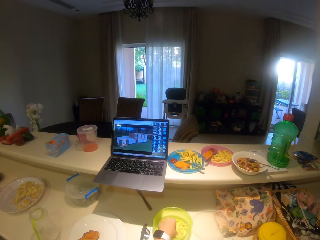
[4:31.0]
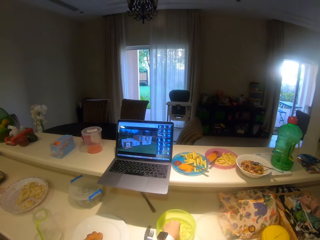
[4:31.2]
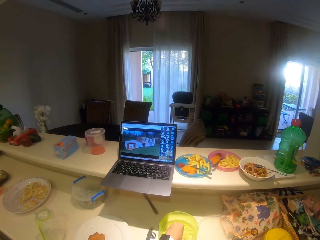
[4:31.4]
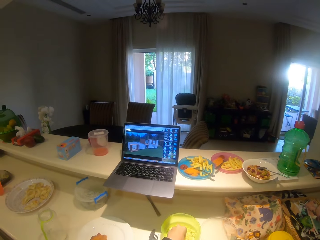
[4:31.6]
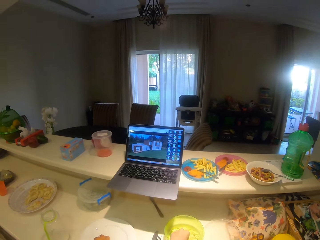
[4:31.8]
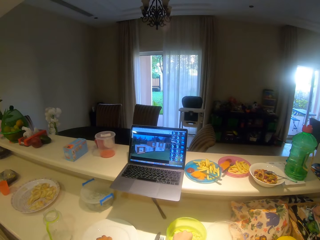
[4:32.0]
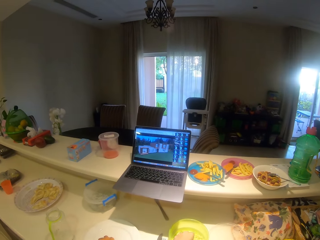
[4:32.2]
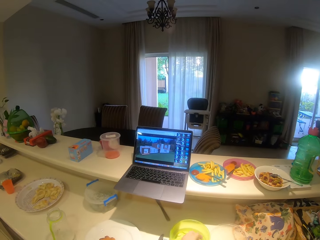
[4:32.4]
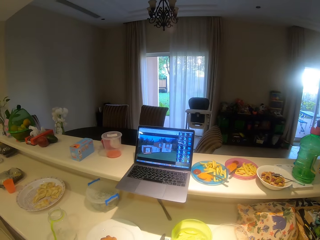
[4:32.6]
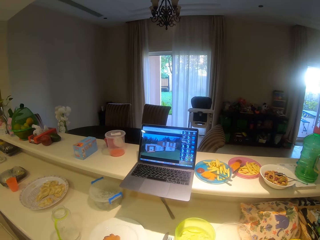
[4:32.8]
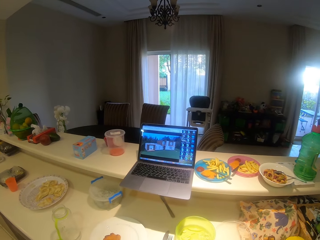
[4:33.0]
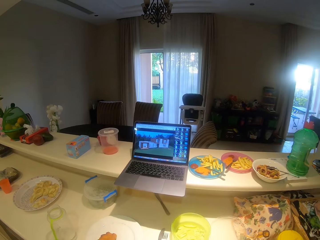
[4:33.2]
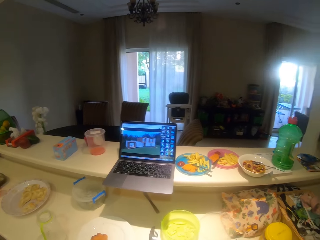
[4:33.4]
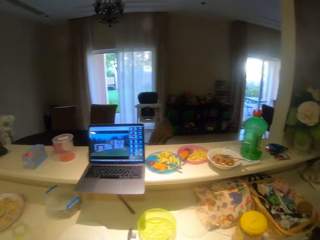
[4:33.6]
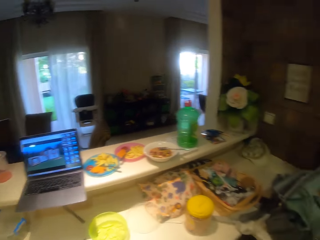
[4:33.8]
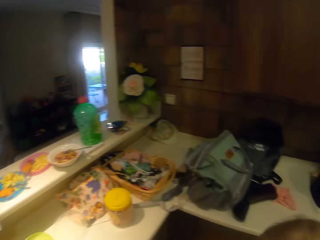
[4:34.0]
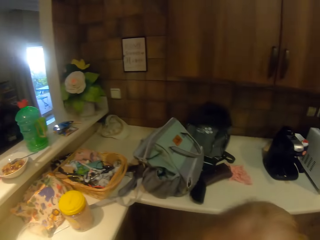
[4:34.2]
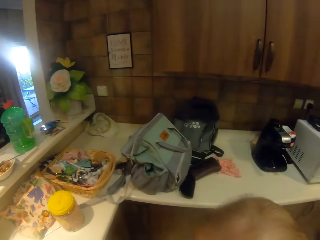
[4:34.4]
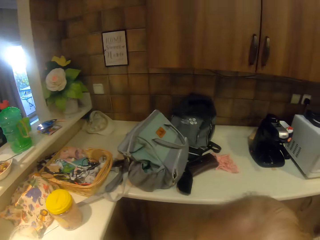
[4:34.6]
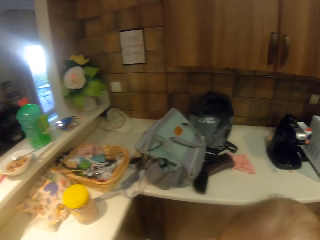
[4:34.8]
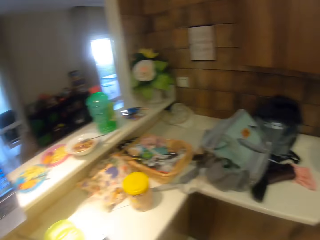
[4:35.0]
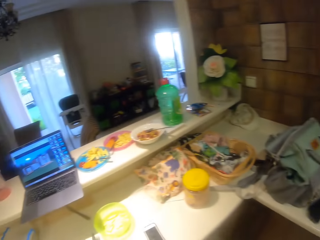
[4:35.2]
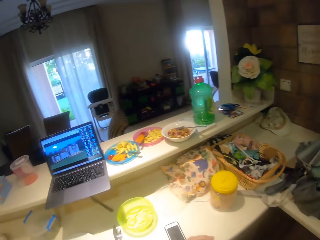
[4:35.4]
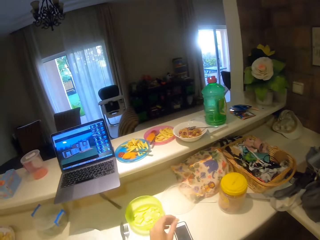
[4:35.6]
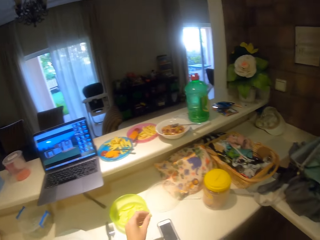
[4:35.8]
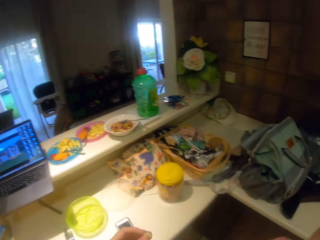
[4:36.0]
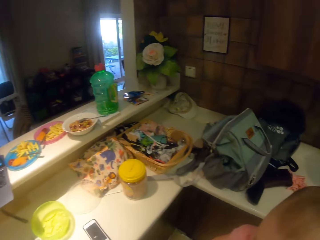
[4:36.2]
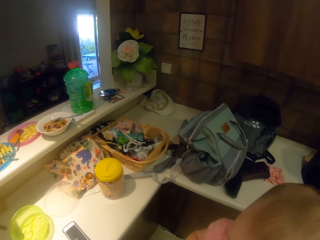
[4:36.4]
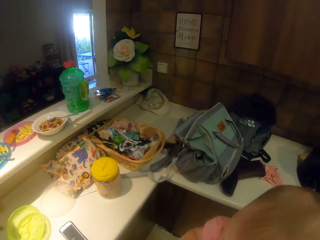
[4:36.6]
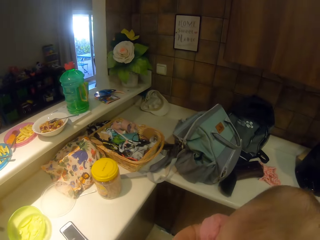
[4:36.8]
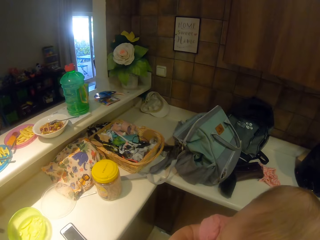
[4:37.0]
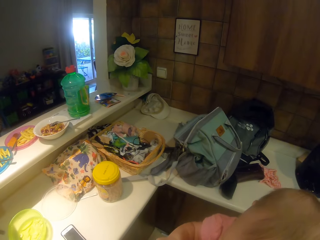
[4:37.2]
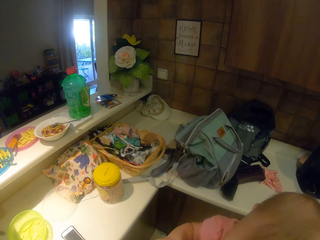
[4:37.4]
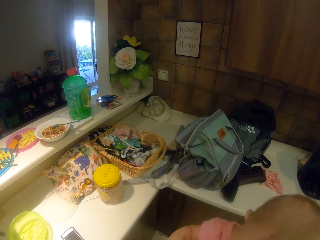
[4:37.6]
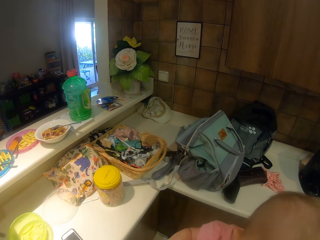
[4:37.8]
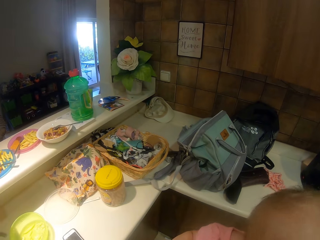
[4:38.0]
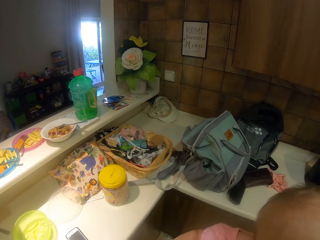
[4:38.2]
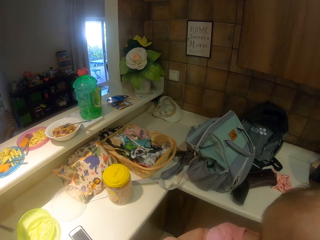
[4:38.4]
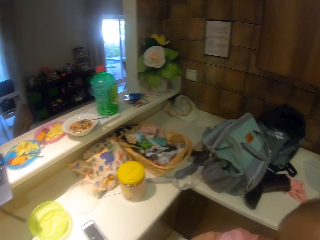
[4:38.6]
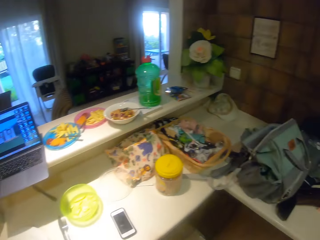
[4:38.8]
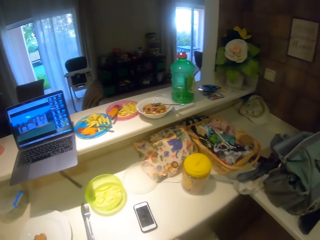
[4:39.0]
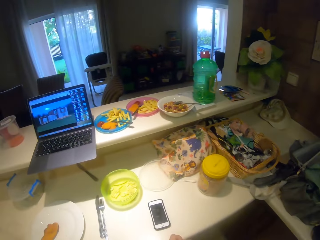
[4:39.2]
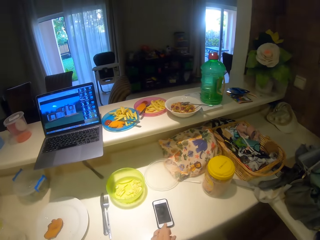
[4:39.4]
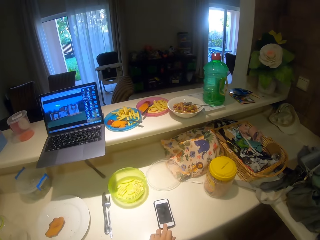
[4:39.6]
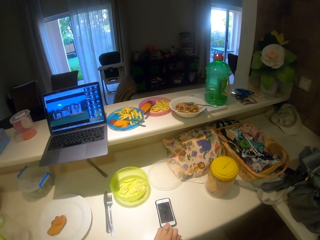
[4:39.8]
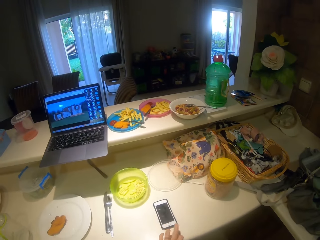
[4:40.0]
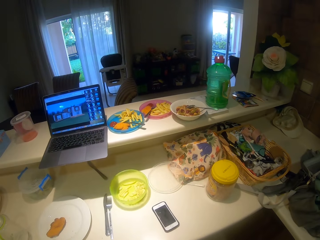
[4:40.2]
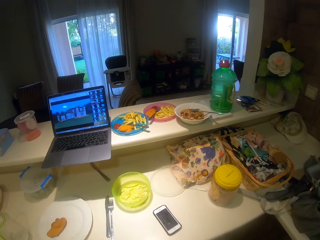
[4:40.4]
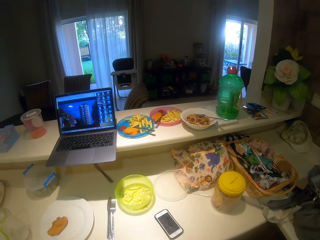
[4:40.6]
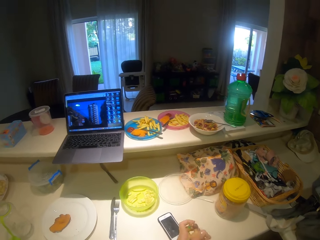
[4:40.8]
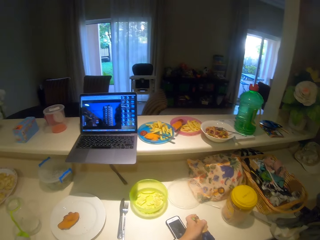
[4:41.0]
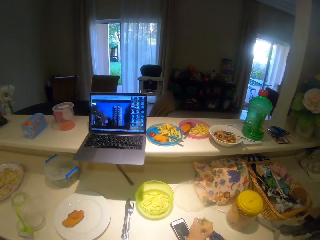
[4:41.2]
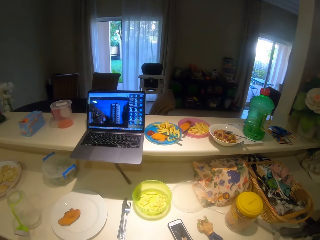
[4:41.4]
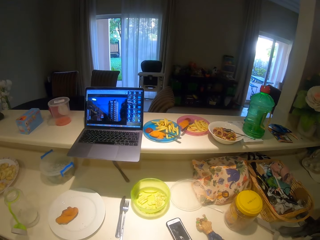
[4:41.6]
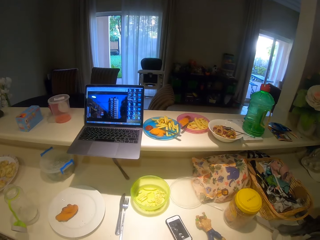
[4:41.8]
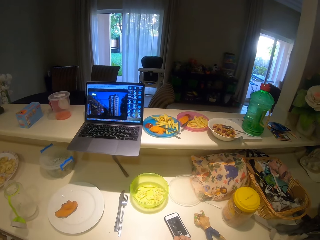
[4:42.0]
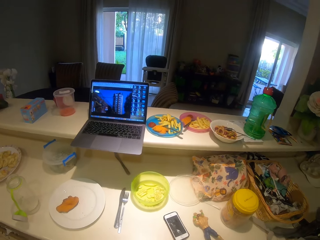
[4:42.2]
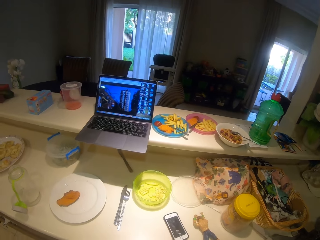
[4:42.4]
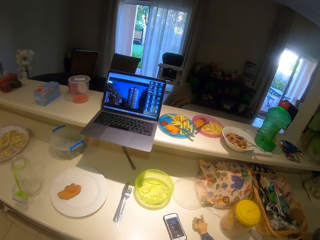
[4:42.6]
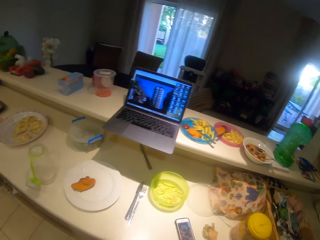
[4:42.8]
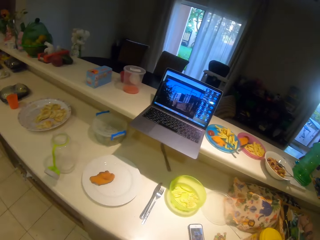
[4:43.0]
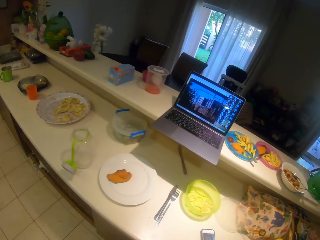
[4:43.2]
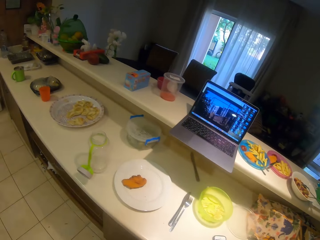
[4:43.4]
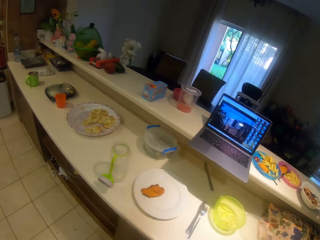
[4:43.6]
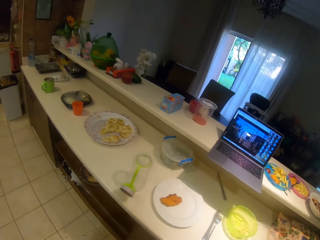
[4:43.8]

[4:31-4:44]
The camera wearer picks up the chips from the container. They watch the video with a laptop. They eat fries. They look around the house. They press their phone. They watch the video with a laptop. They put the doll on the kitchen counter.

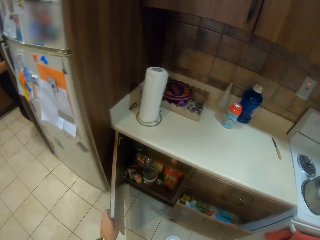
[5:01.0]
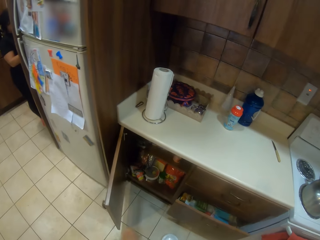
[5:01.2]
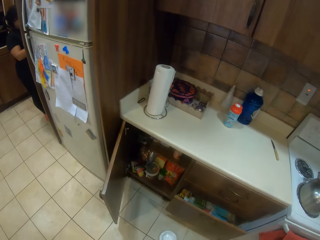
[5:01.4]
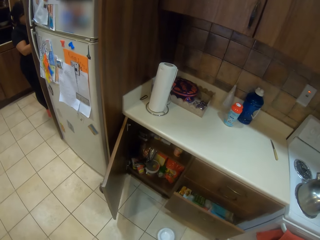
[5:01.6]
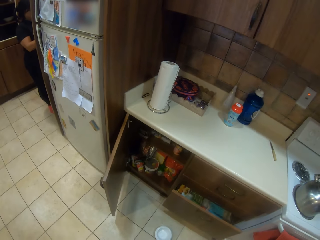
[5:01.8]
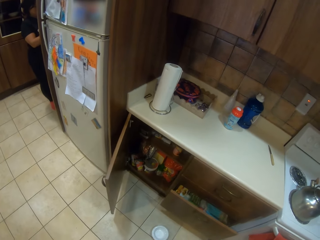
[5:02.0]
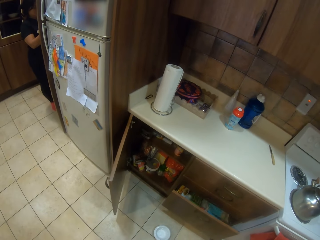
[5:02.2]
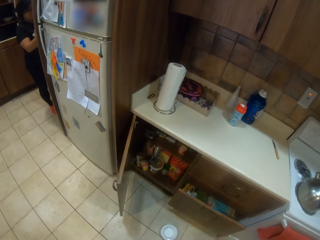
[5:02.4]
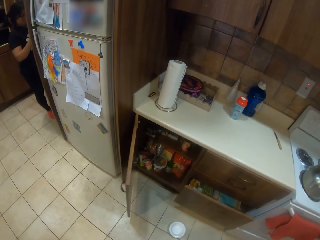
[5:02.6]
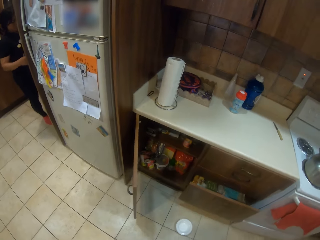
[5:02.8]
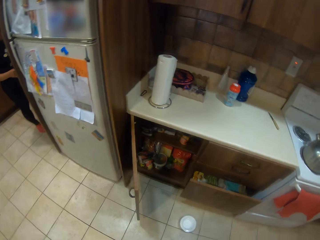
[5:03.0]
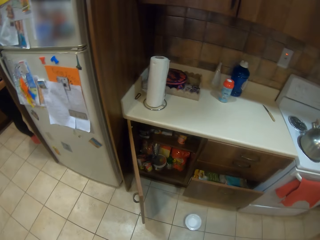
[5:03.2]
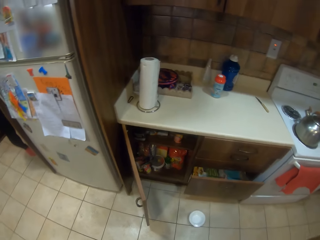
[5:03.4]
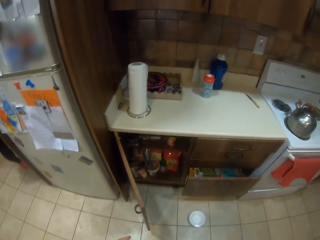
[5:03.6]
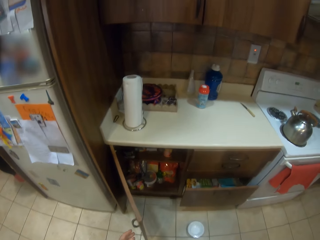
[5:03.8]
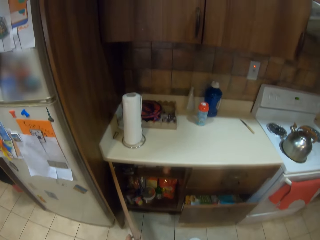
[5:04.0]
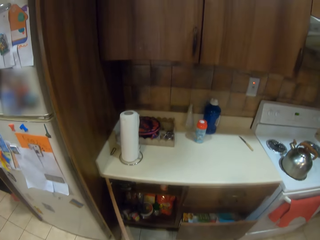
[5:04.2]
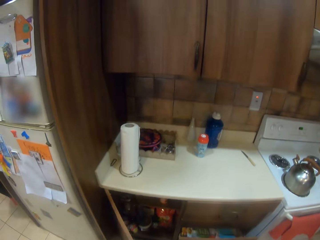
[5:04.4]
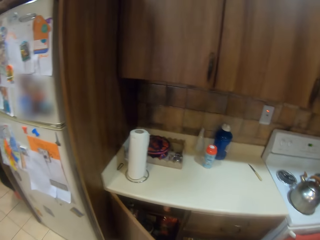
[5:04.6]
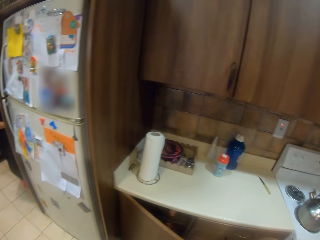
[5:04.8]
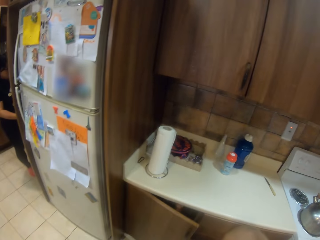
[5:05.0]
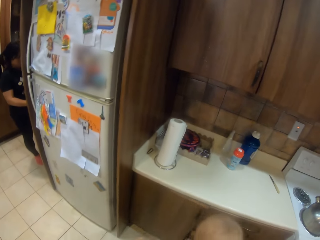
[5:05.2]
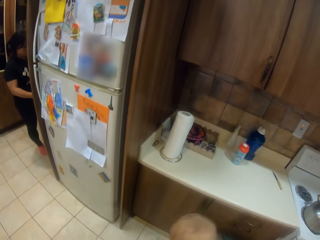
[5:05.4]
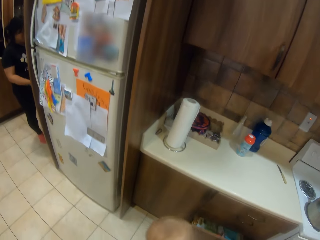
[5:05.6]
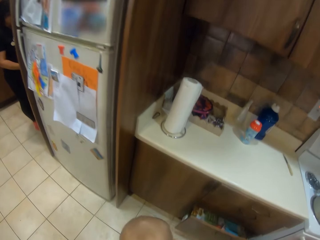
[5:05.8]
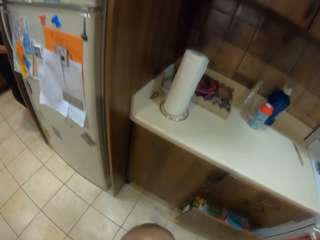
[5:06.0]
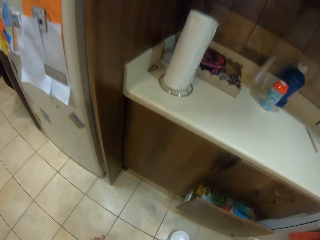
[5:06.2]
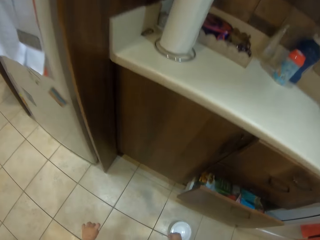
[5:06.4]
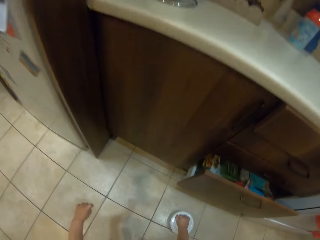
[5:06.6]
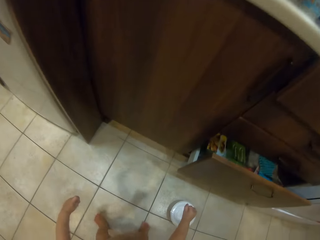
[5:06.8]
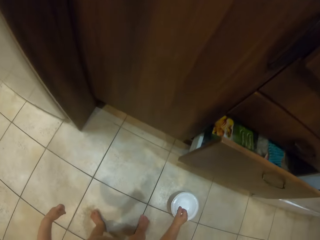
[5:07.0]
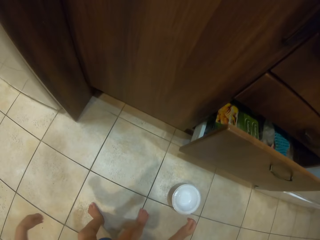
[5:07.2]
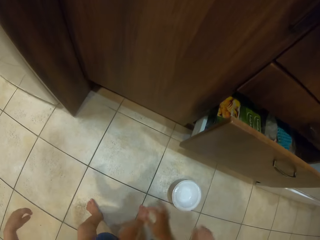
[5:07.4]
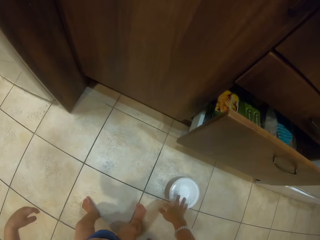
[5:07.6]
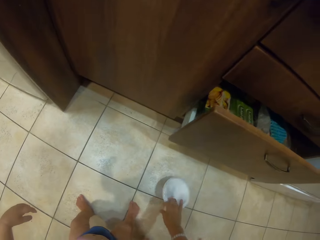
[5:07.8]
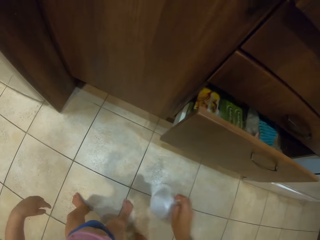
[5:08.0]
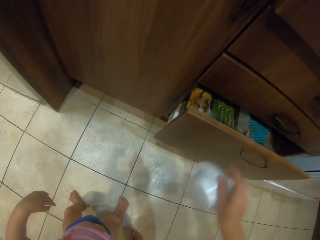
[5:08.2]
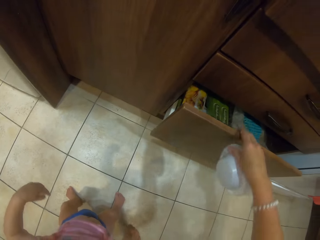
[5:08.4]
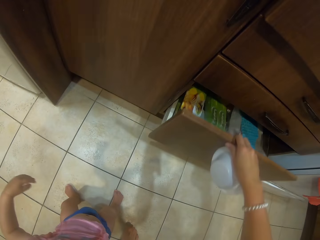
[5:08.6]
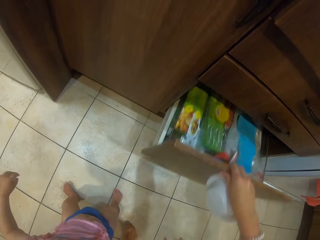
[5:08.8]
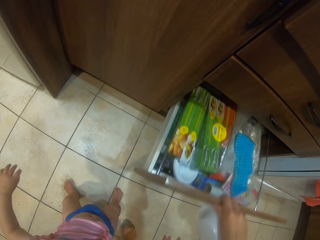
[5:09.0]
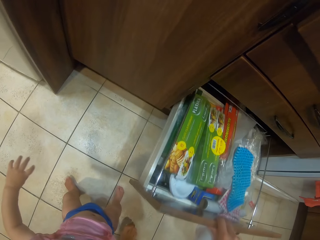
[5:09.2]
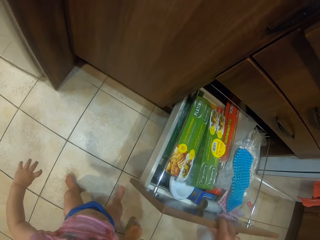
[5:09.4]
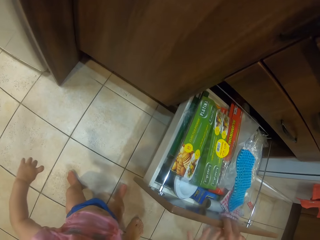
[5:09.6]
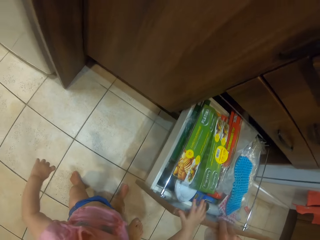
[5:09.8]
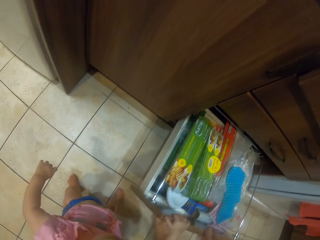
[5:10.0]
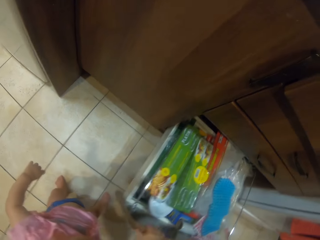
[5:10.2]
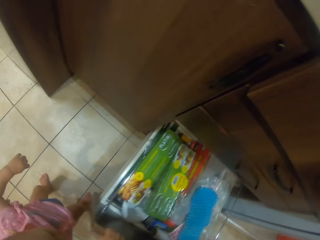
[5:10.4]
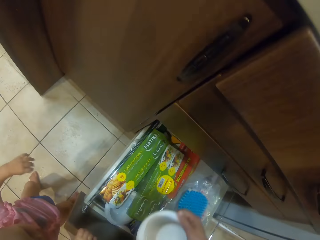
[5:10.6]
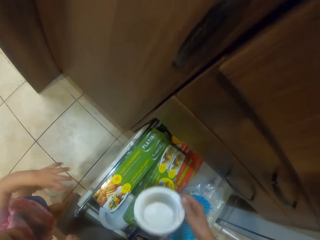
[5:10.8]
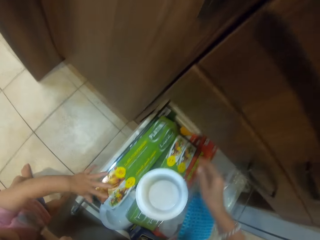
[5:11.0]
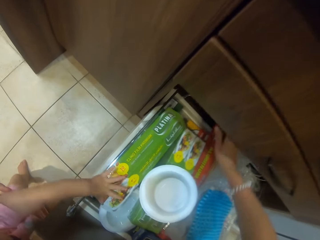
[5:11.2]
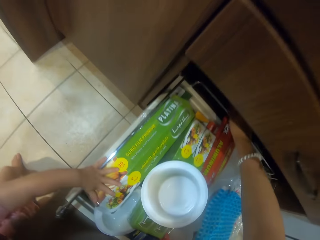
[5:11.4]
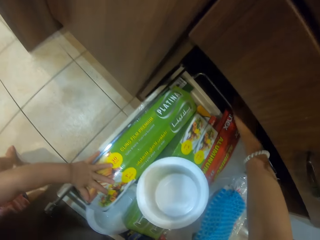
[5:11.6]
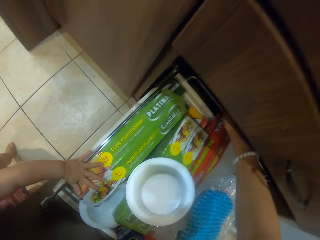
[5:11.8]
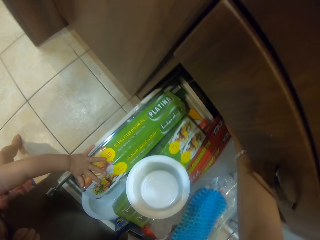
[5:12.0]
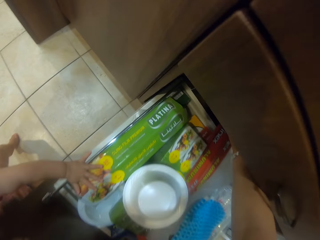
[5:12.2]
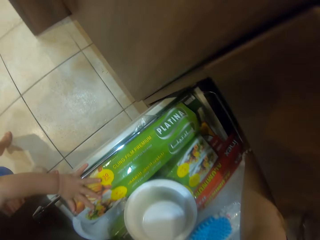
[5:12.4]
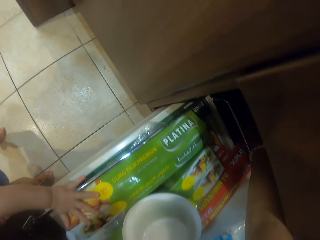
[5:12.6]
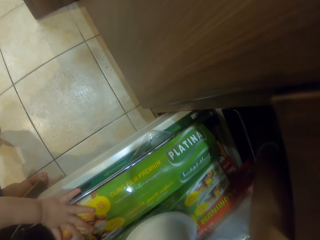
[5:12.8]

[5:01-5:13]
The camera wearer stares inside the cupboard. They close the cabinet door. They pick up the bowl or paper plate from the floor. They open the cabinet drawer. They put the paper plate in the cabinet drawer. They move the bowl inside the drawer.
